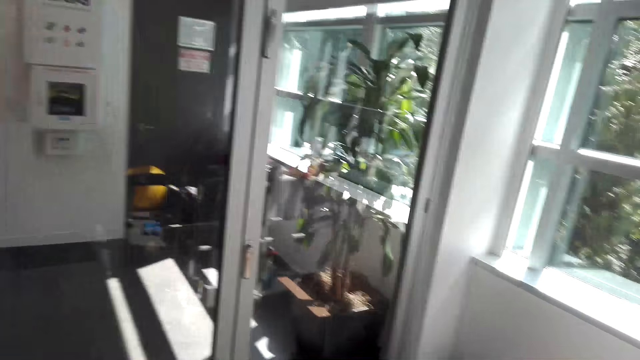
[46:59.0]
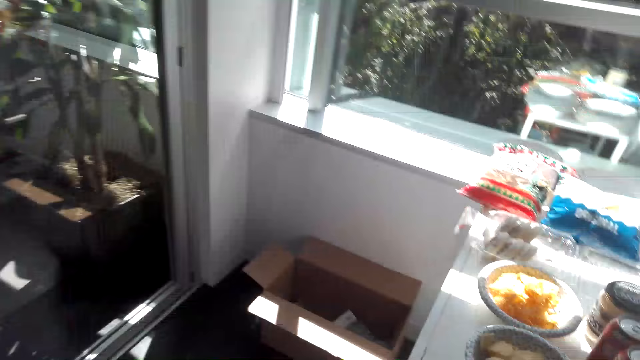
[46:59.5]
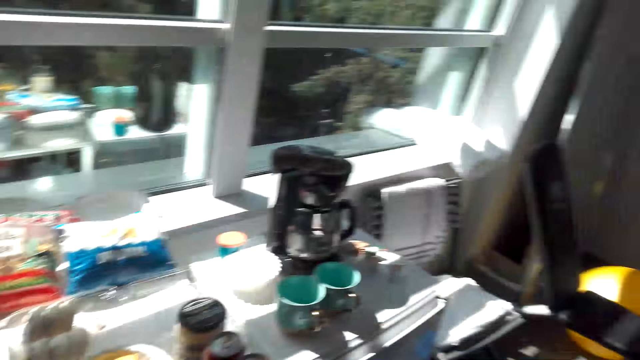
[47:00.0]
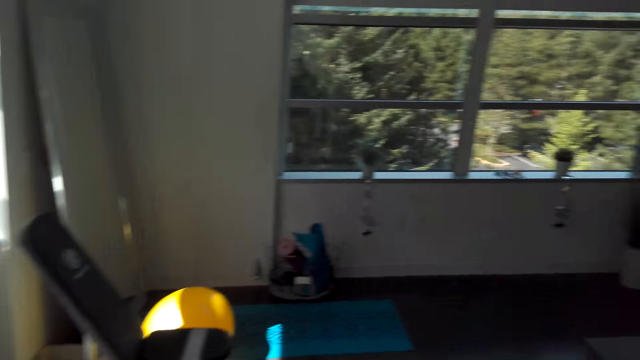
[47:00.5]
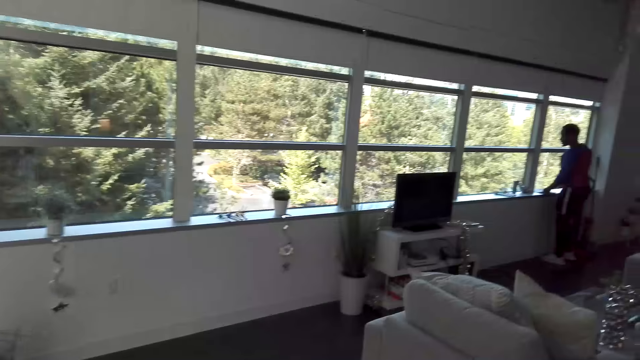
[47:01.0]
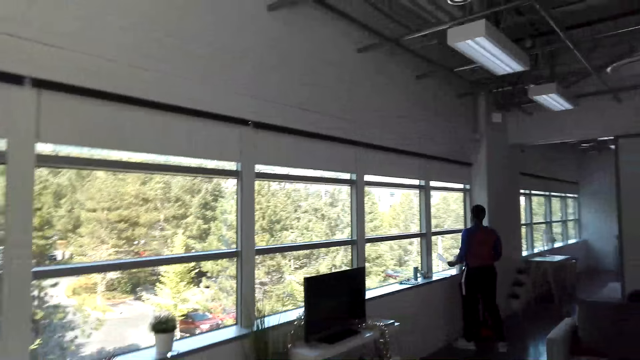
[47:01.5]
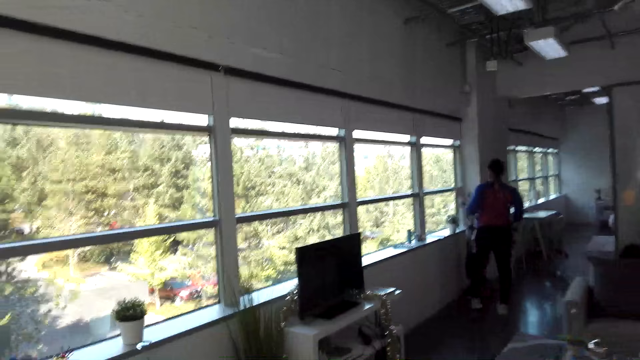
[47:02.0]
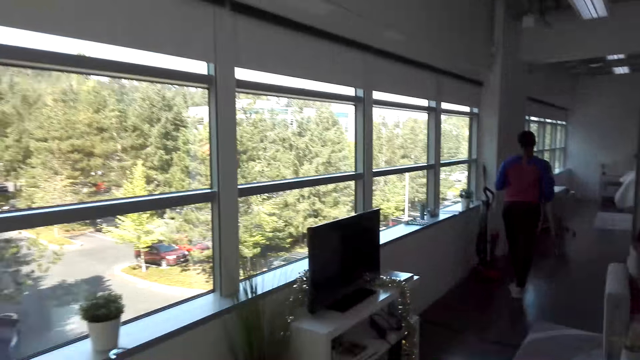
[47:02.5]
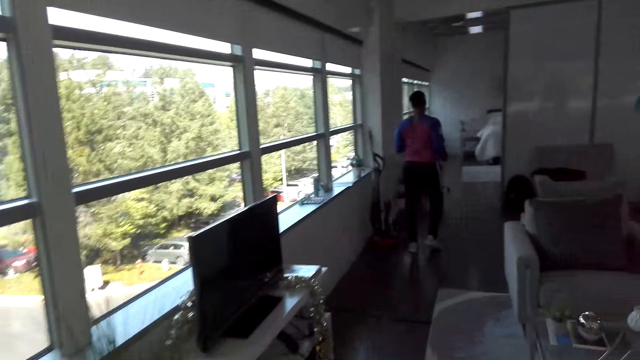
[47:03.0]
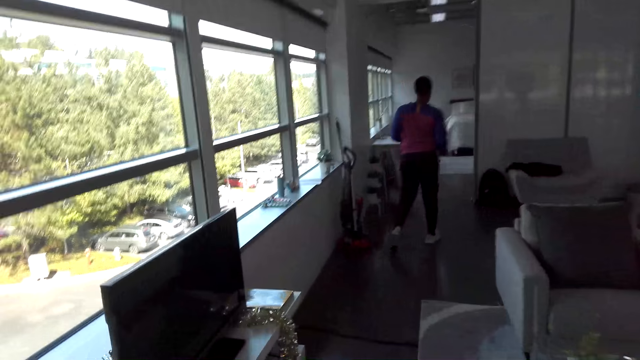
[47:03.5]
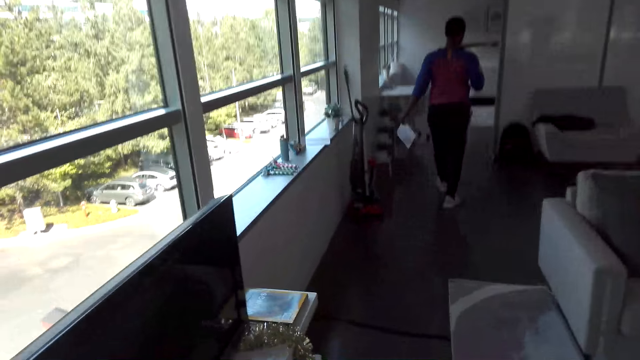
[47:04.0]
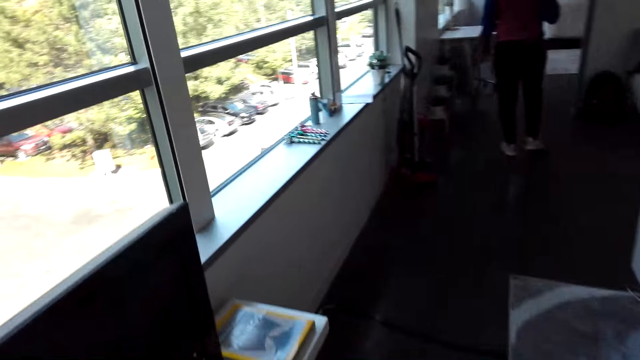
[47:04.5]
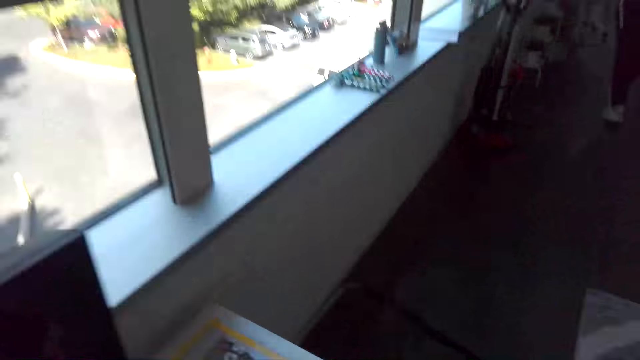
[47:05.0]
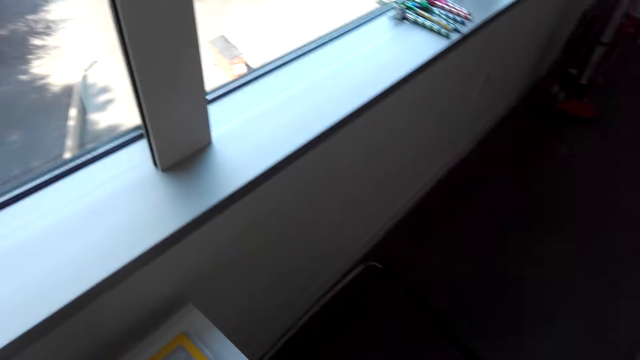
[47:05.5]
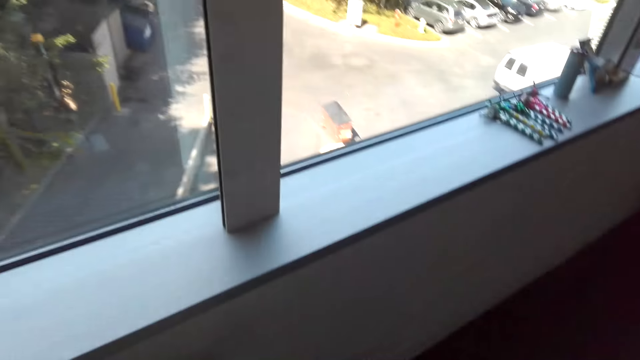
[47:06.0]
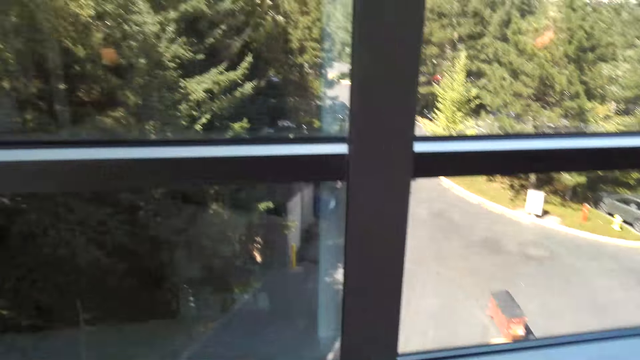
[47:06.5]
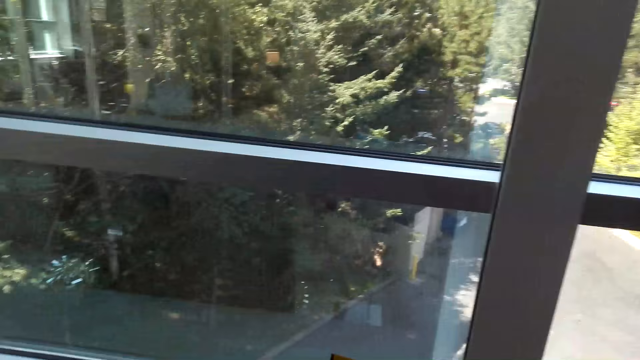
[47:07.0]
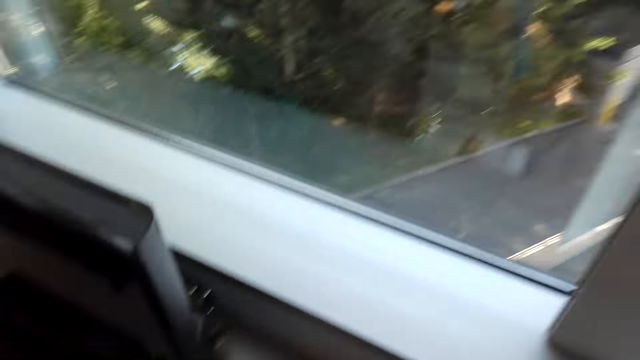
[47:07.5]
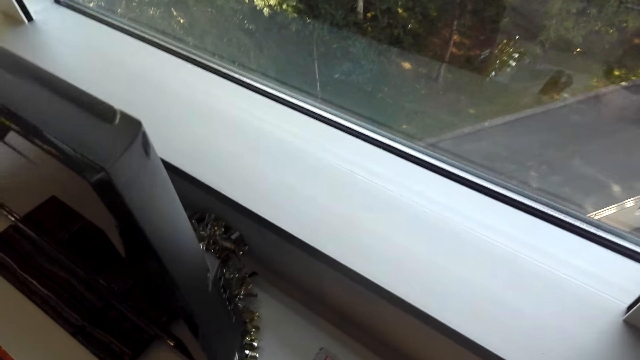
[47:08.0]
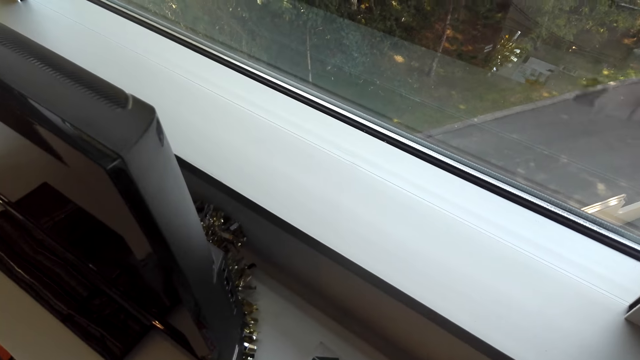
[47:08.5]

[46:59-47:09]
The camera wearer looks around the house. They walk around the house. They talk with a man.

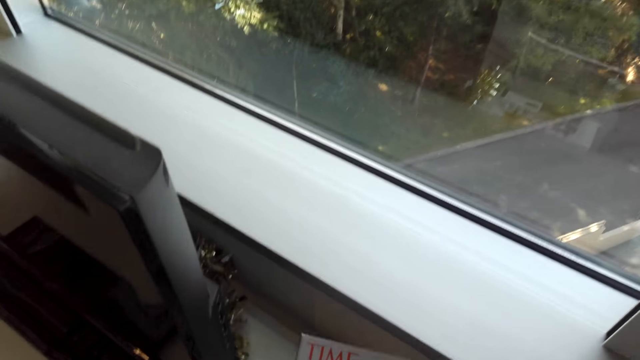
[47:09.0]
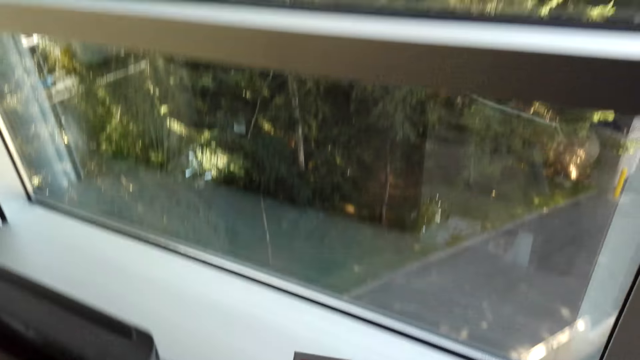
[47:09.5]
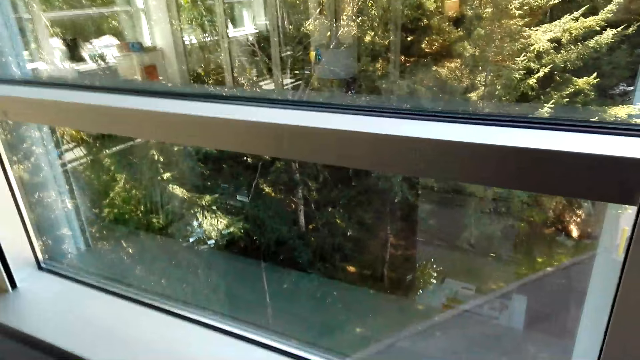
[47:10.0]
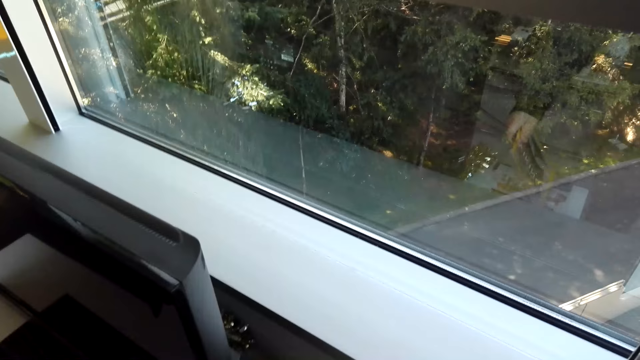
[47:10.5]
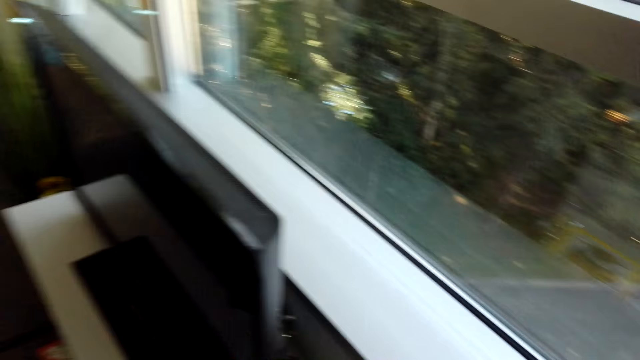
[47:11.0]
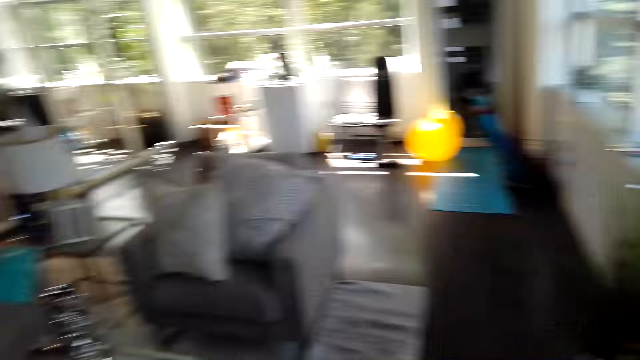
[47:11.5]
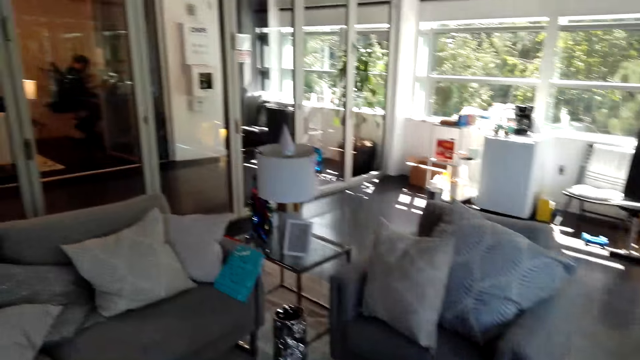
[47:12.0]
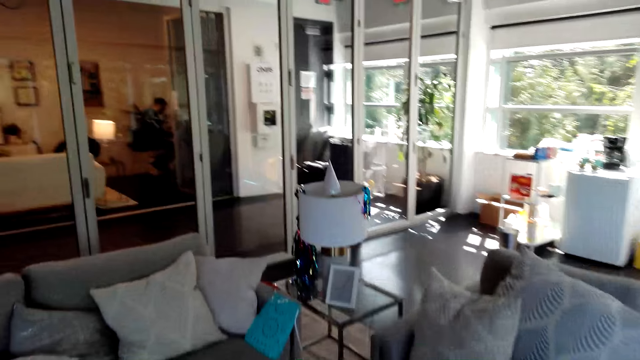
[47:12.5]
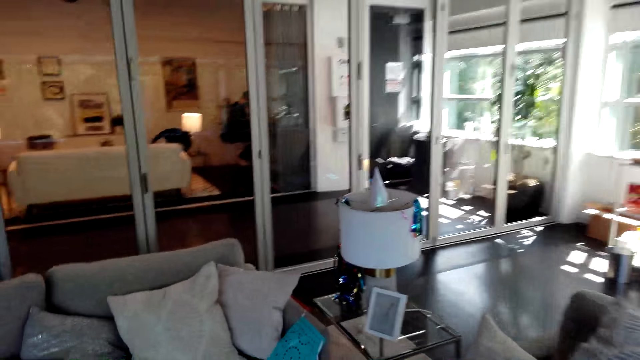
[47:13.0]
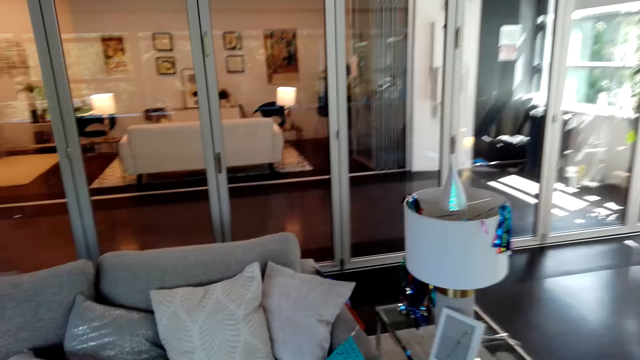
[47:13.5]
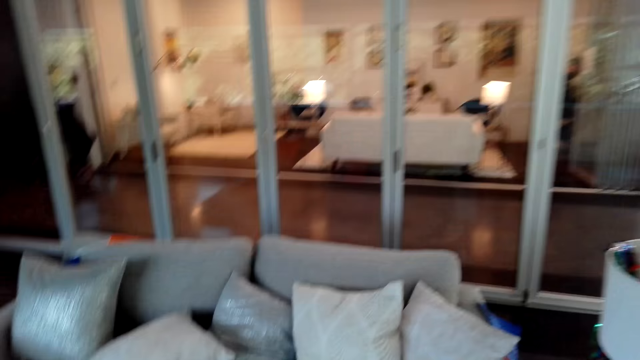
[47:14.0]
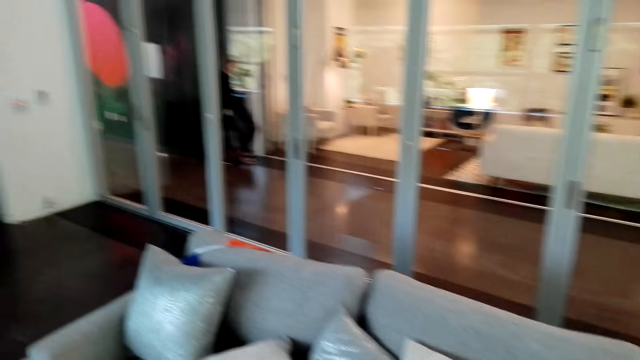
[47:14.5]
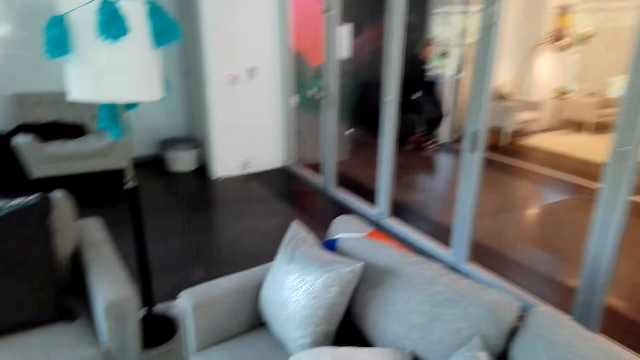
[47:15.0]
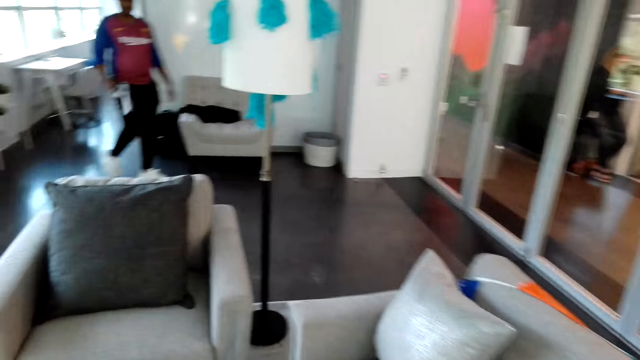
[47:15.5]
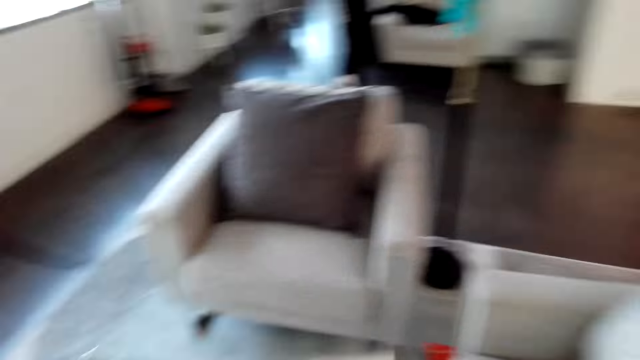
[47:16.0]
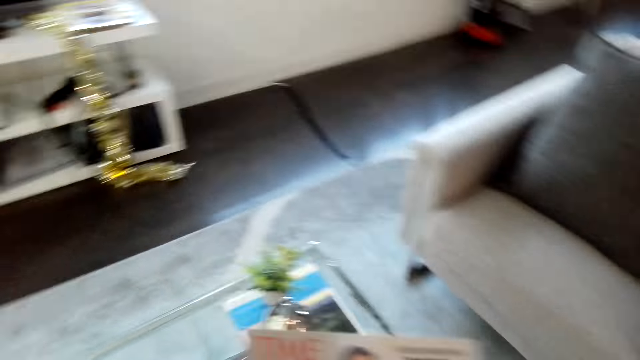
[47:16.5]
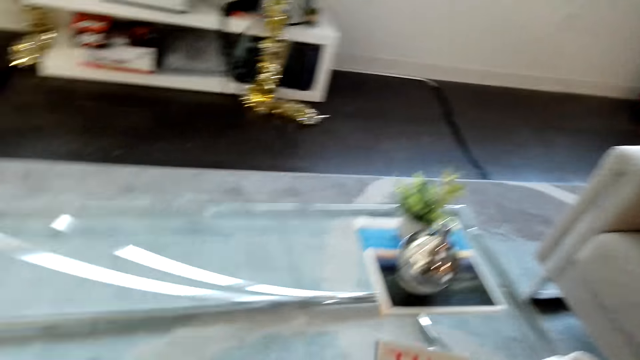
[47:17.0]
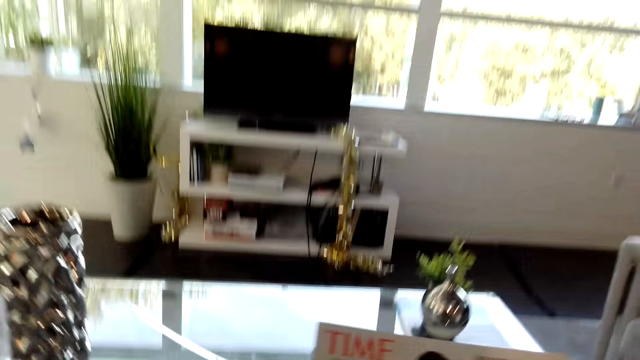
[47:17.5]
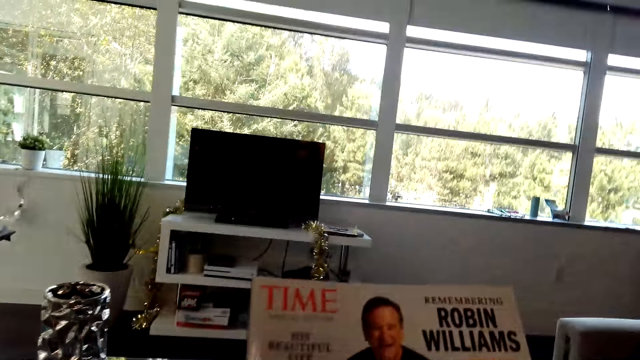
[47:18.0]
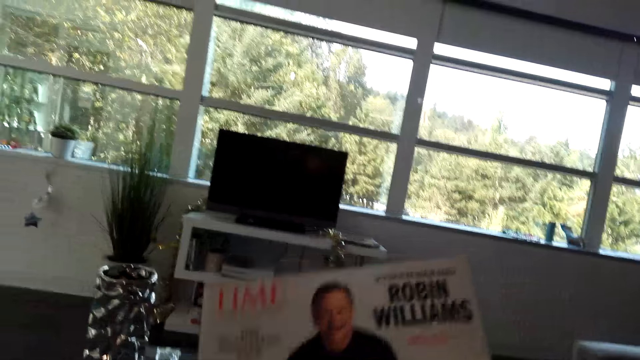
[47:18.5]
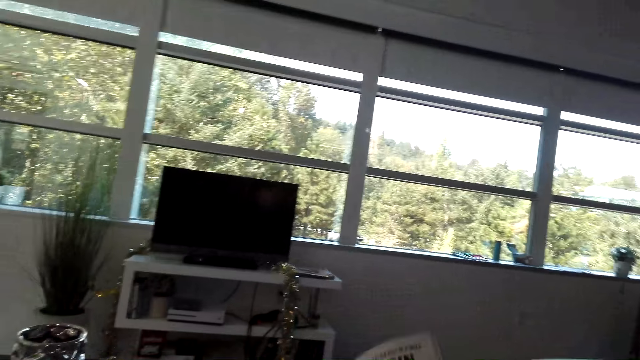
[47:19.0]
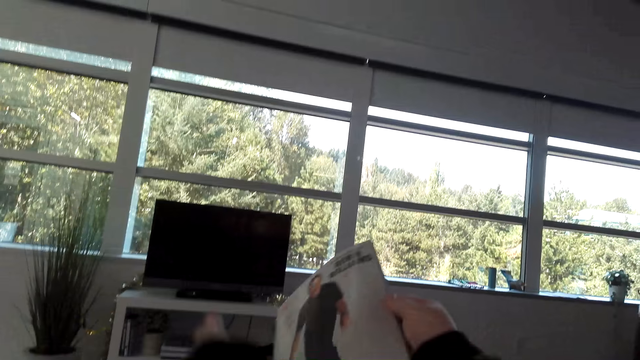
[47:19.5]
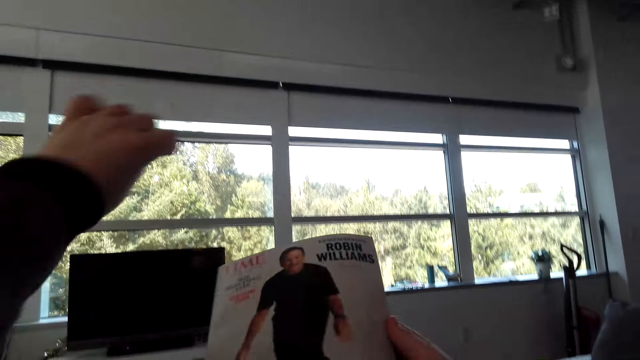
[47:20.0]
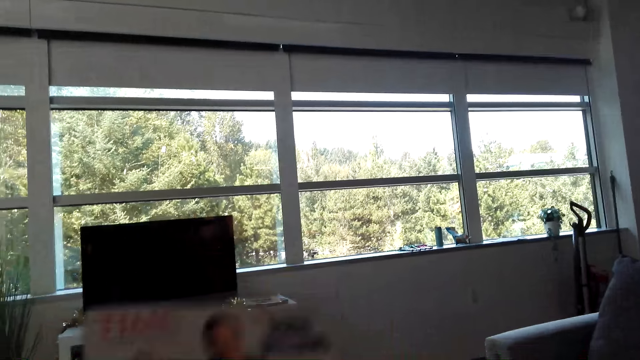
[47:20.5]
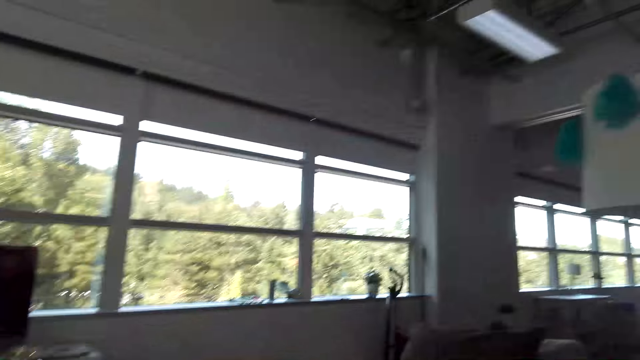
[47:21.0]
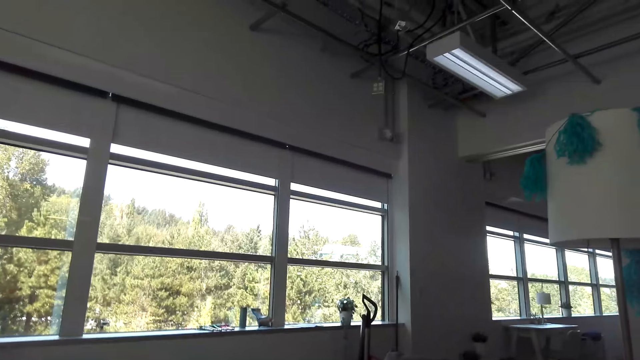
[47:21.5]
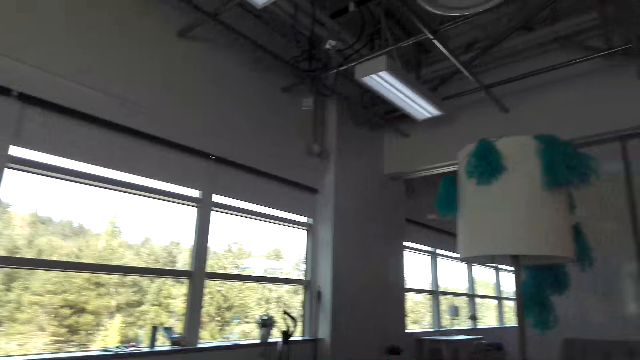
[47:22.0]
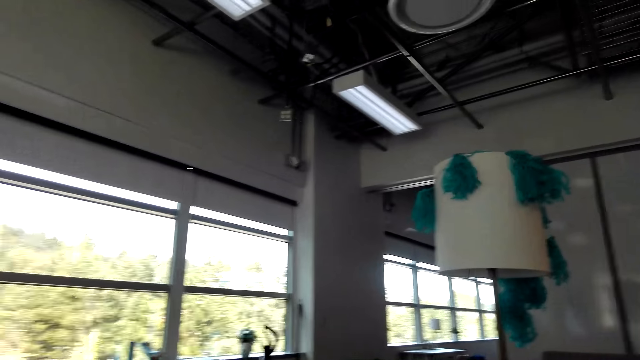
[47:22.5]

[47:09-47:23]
The camera wearer picks up the book from the table. He looks around the house. He walks around the house. He looks around the house. He sits on the sofa. He moves his hand. He looks around the house.
